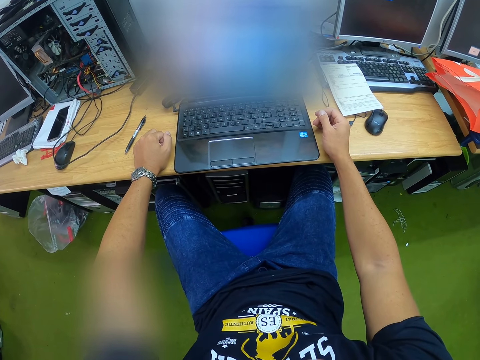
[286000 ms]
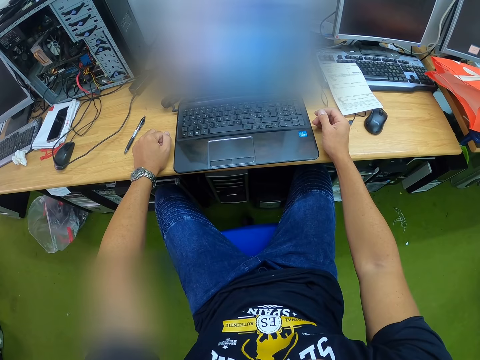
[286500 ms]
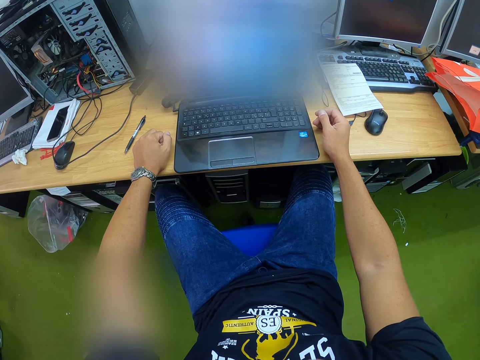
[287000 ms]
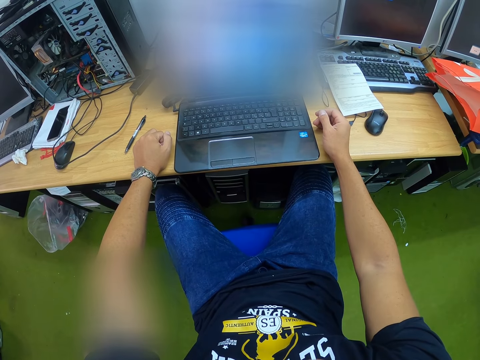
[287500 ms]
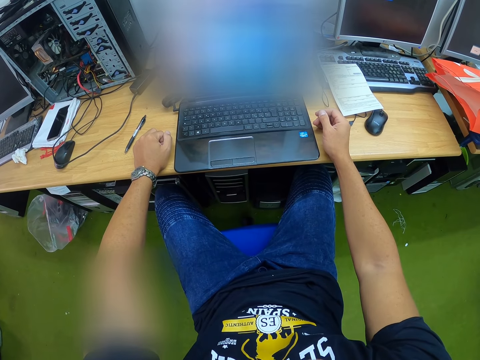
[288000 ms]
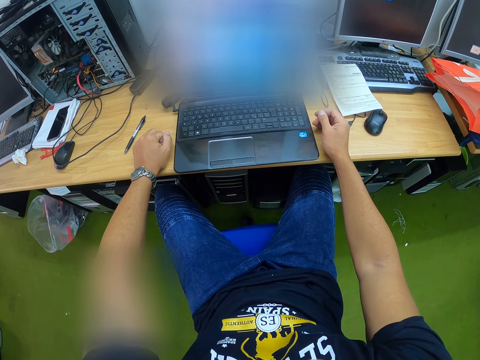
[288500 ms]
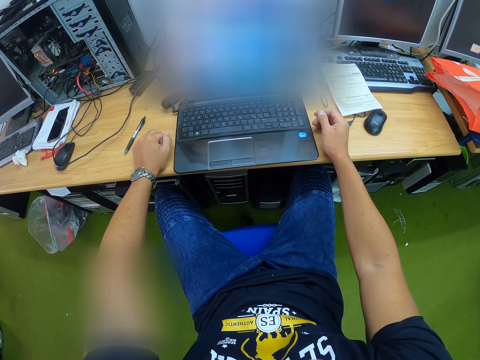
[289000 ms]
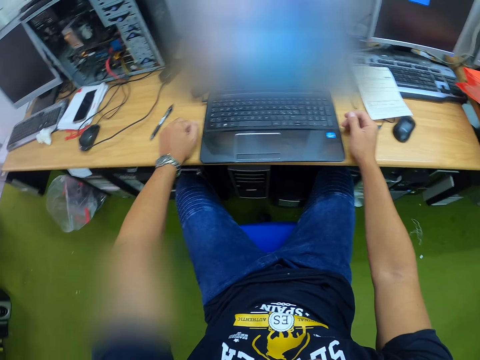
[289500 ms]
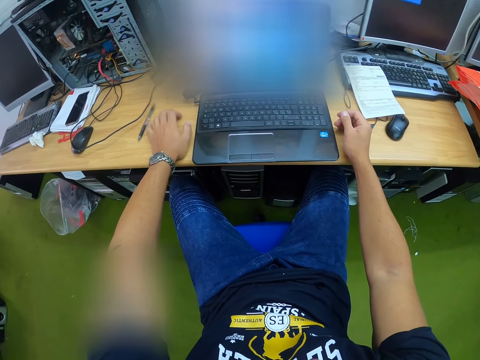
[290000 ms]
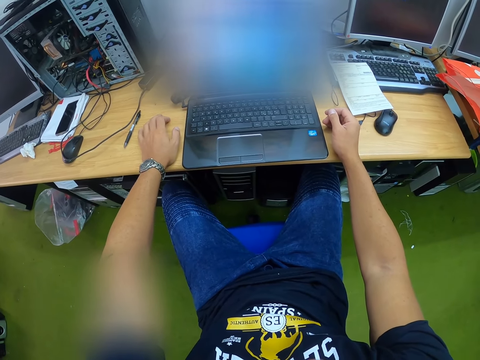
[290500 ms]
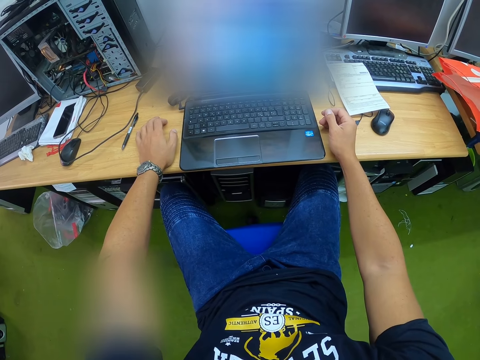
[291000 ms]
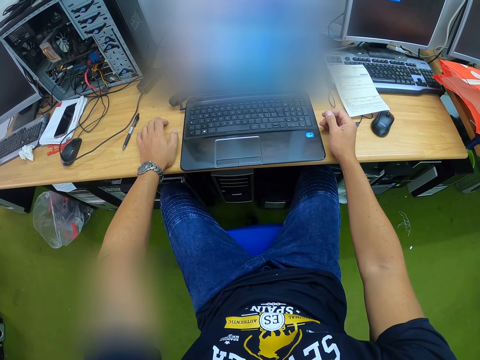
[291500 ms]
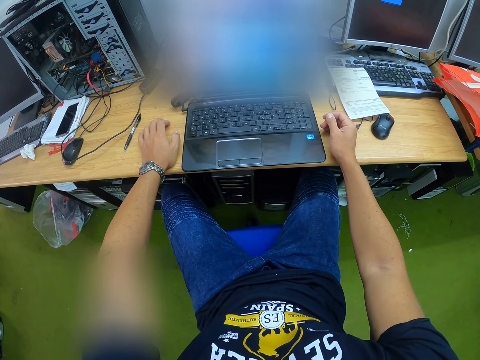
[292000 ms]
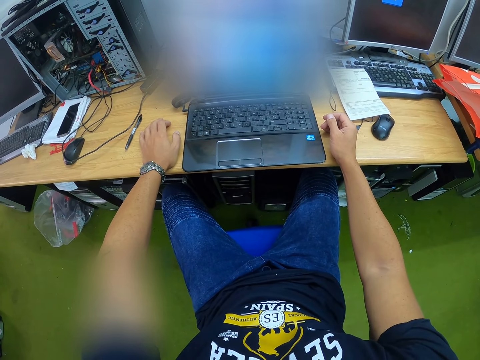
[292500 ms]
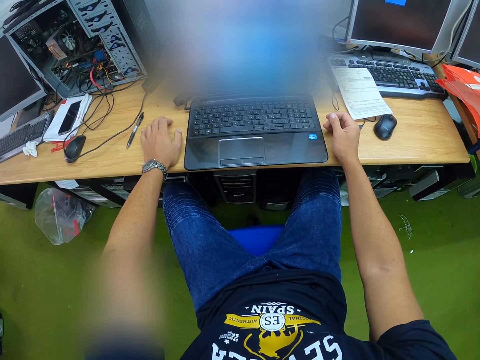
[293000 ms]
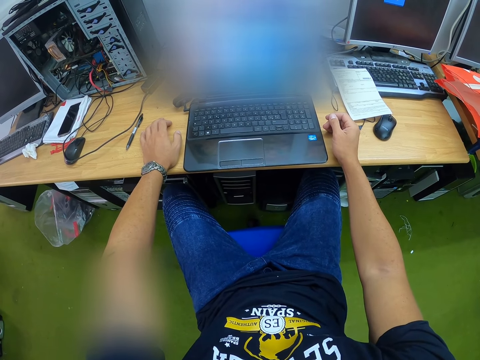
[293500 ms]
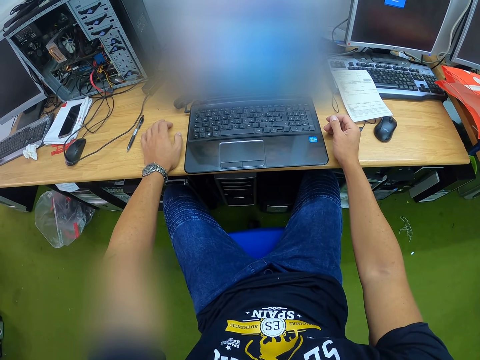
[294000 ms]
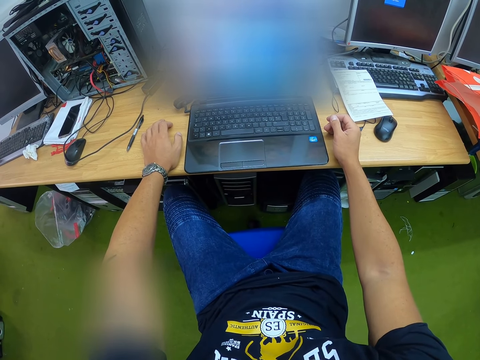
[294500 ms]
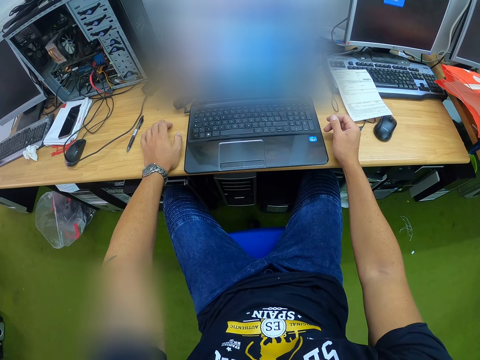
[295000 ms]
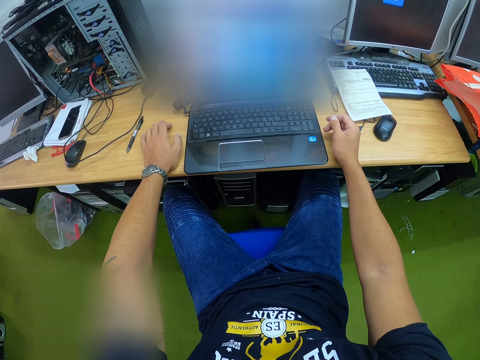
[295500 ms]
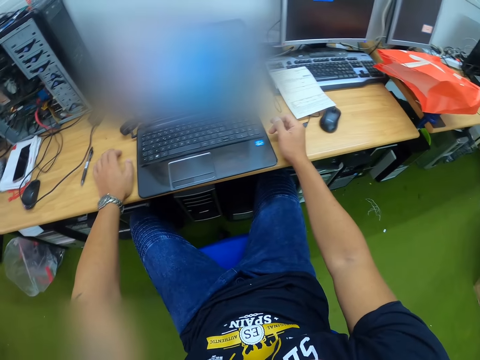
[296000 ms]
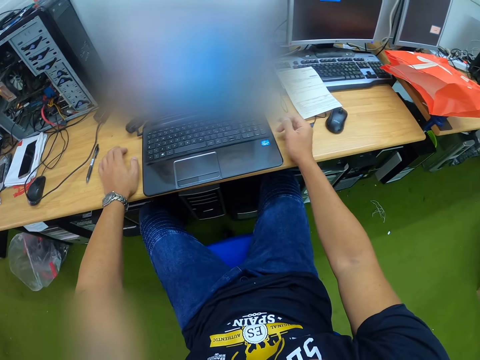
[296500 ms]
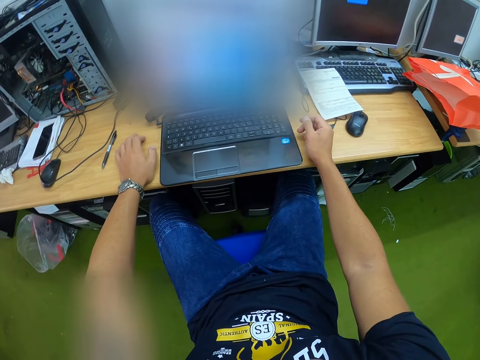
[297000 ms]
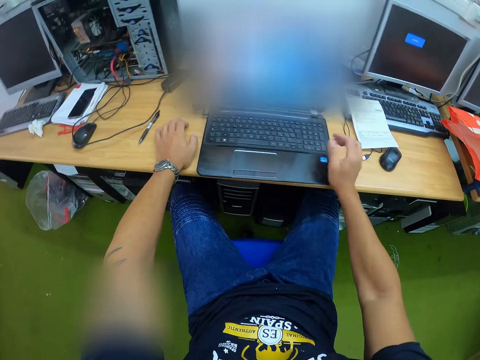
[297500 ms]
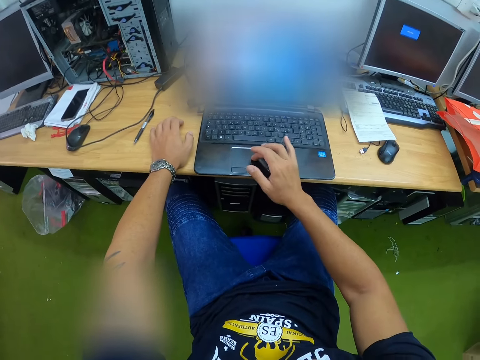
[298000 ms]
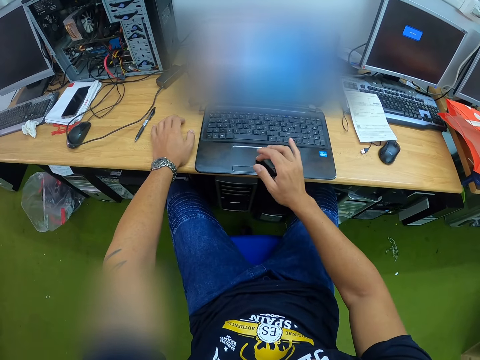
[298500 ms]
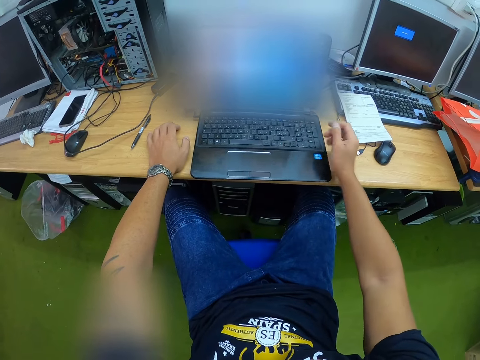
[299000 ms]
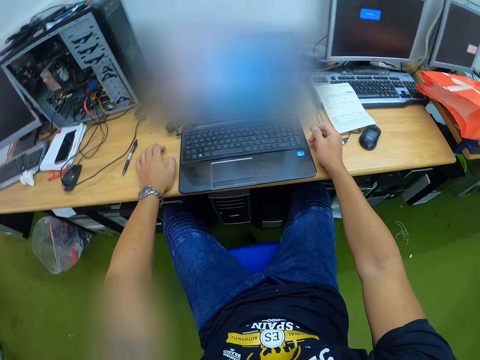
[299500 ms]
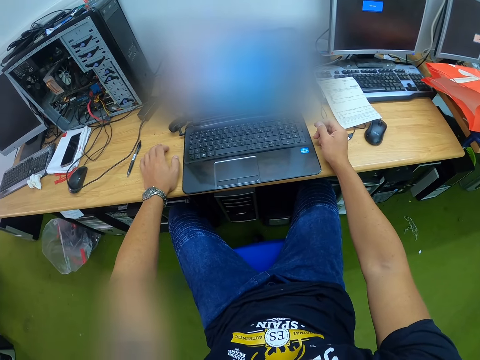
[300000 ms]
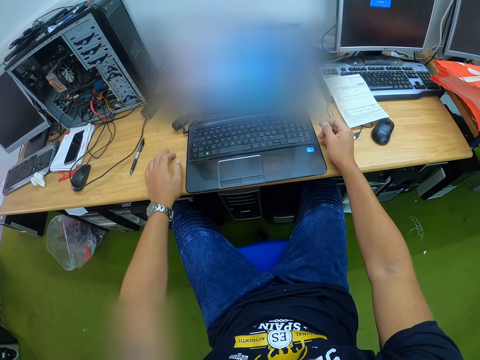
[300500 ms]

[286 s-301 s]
The camera wearer swings the legs. They move the cursor.

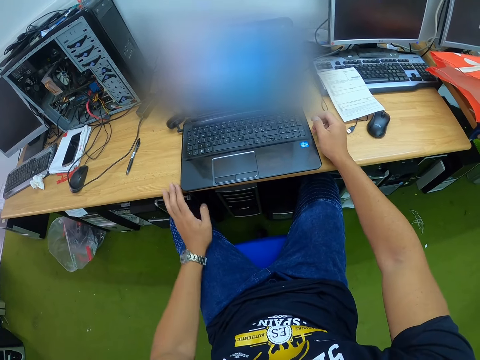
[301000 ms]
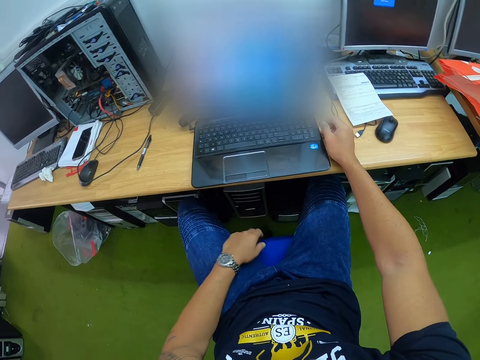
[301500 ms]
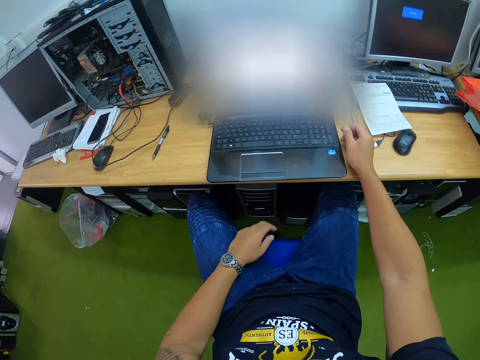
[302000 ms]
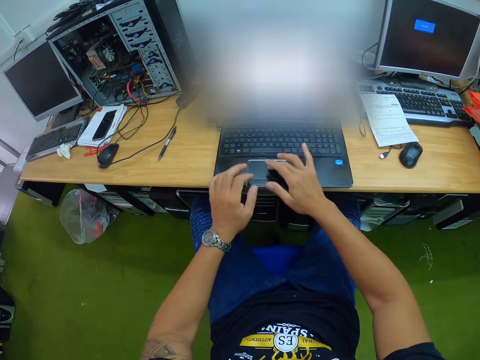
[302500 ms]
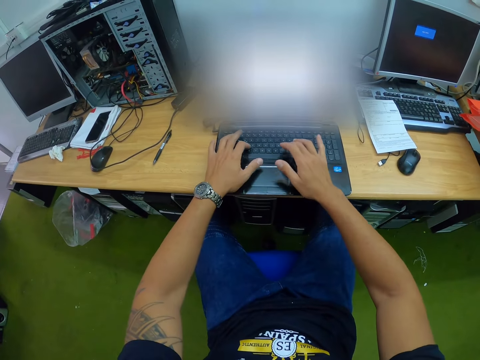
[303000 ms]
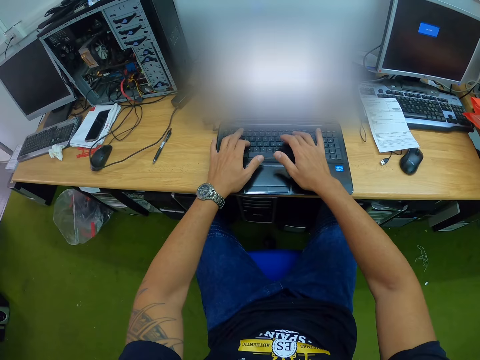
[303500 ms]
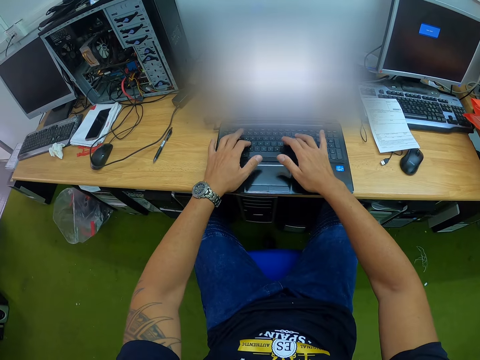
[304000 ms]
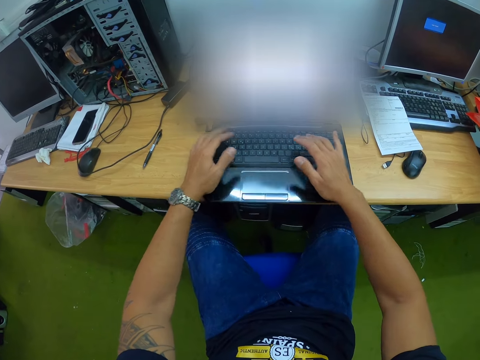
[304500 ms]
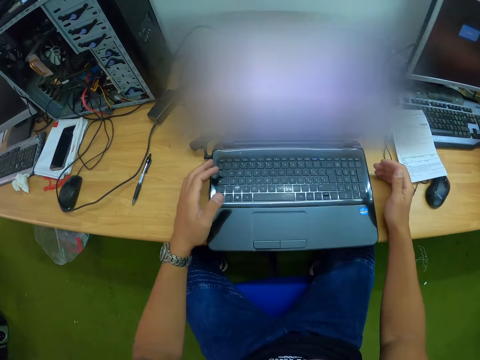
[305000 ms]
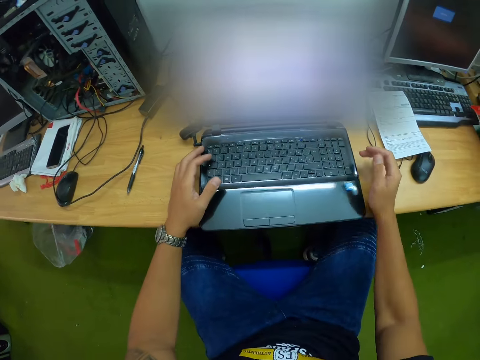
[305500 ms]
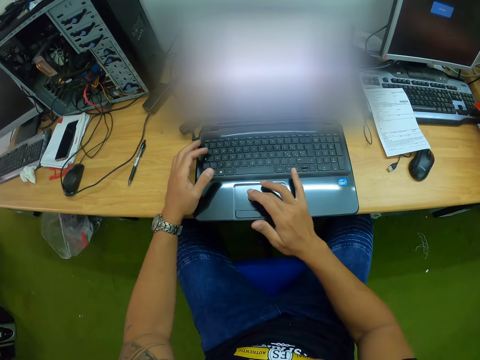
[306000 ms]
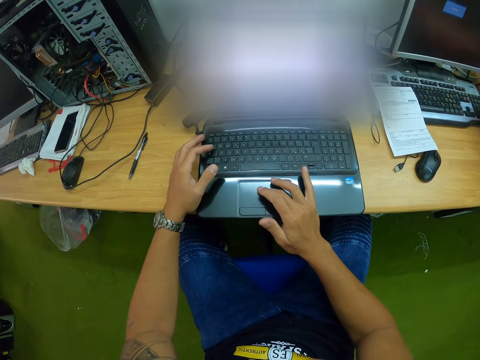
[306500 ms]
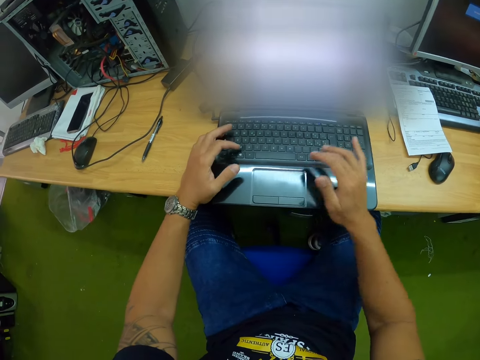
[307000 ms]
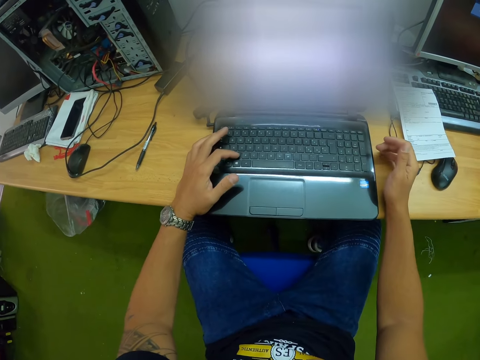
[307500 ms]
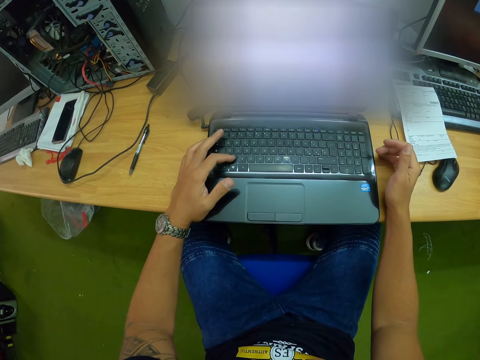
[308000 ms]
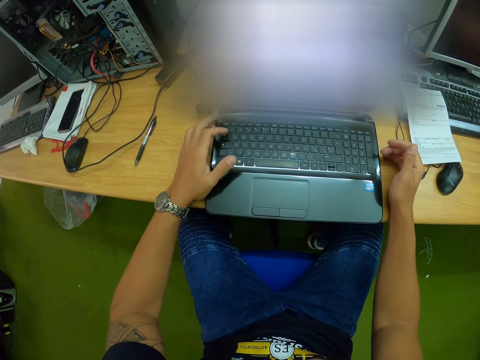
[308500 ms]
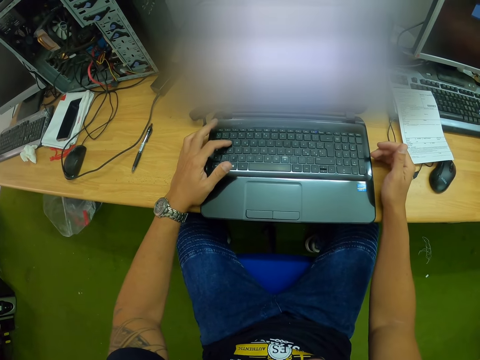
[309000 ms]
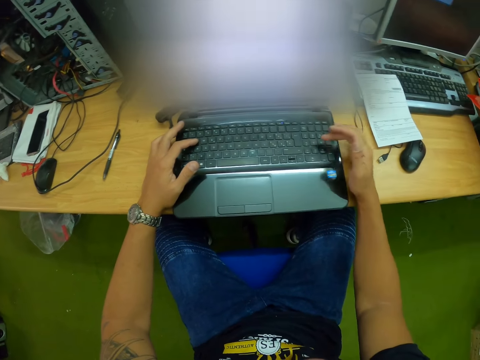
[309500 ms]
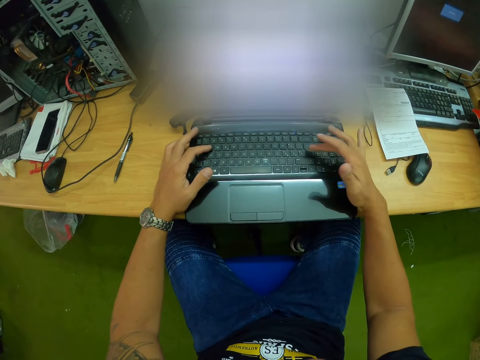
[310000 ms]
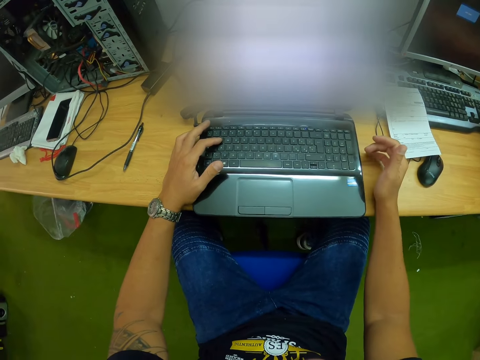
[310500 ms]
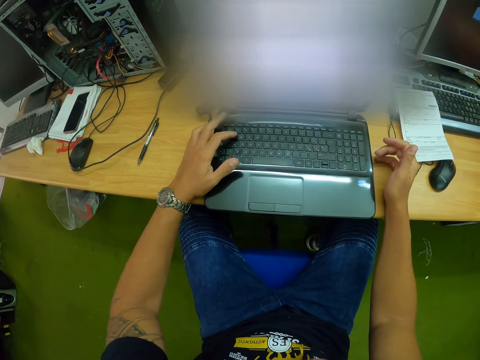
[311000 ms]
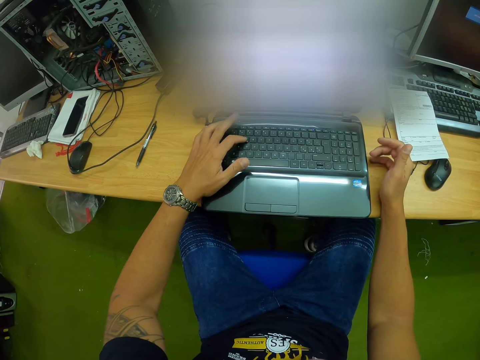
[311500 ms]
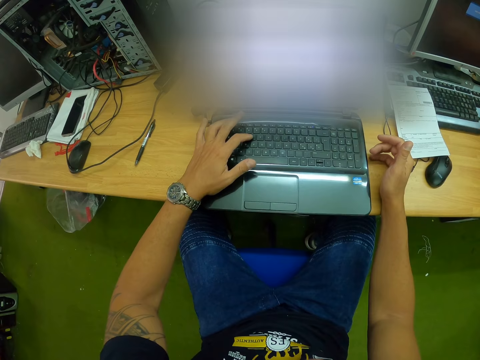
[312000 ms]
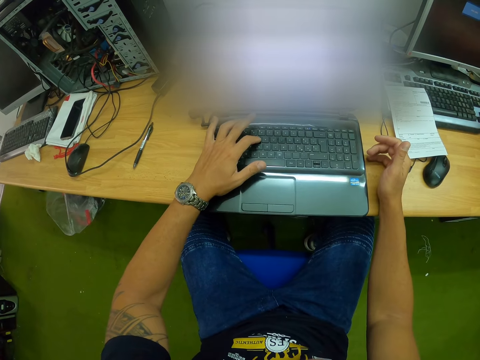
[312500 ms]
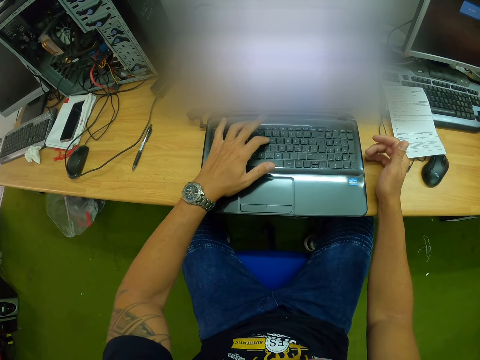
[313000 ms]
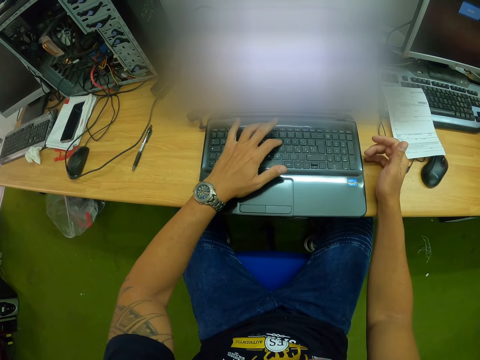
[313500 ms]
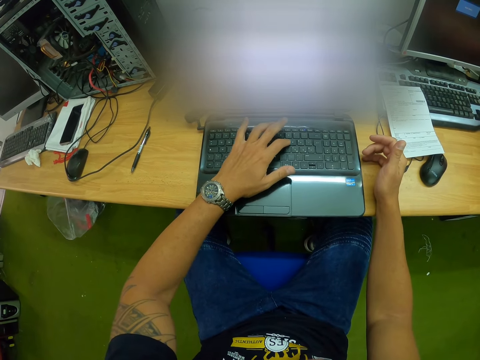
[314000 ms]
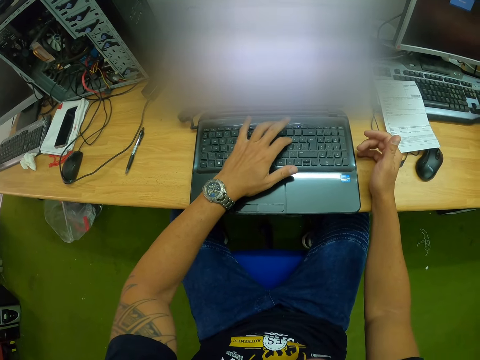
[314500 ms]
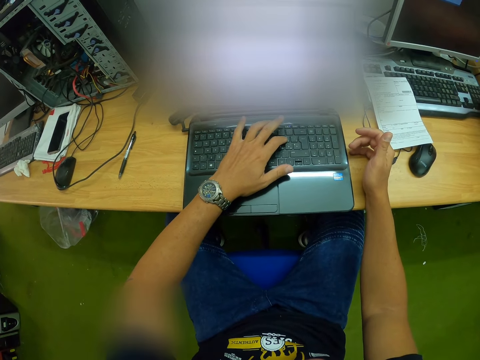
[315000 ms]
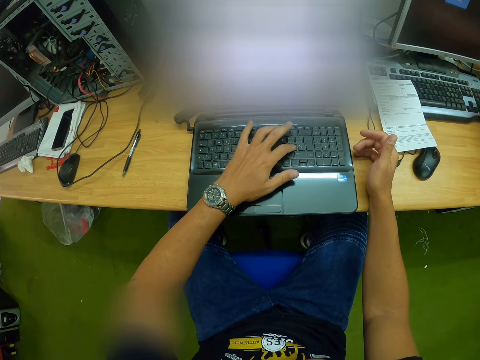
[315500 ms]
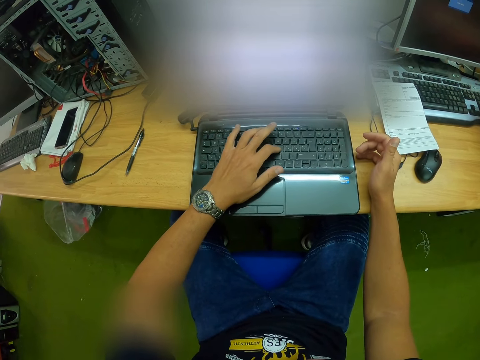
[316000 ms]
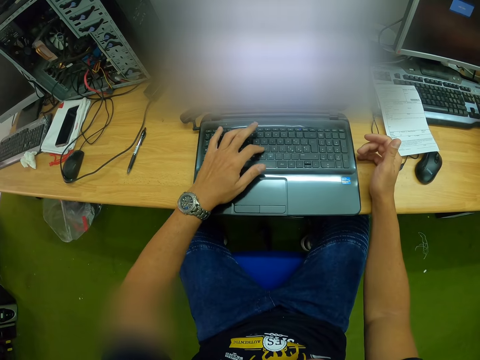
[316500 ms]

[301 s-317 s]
The camera wearer puts the hand on the thigh. They type. They move the cursor. They press the keyboard. They move the finger.
